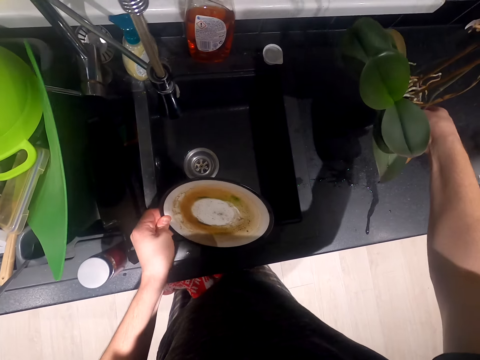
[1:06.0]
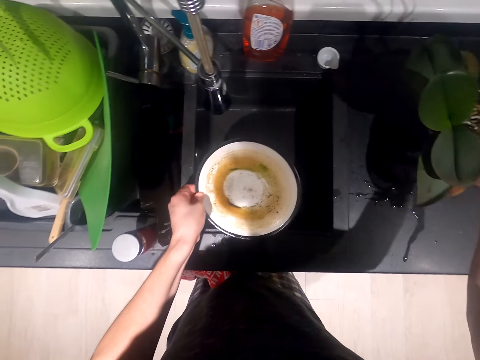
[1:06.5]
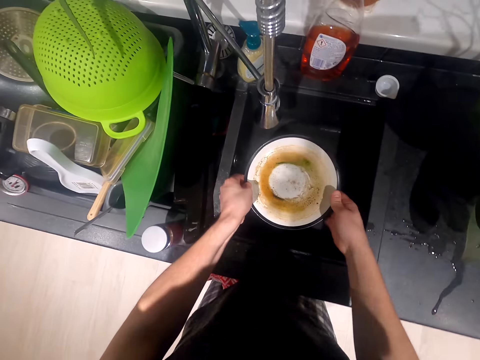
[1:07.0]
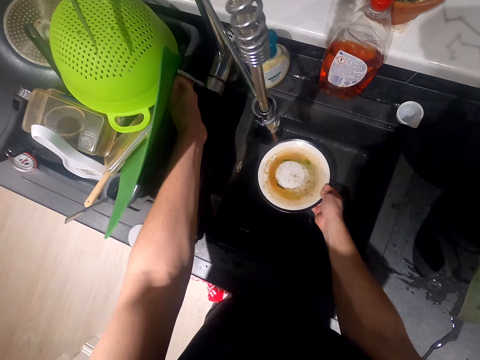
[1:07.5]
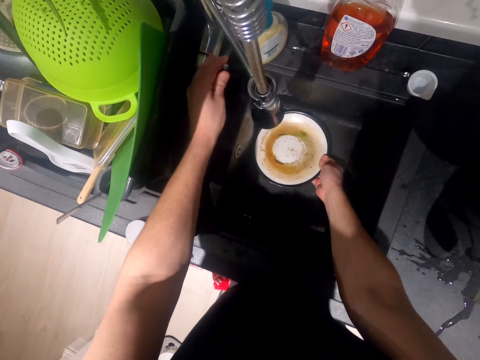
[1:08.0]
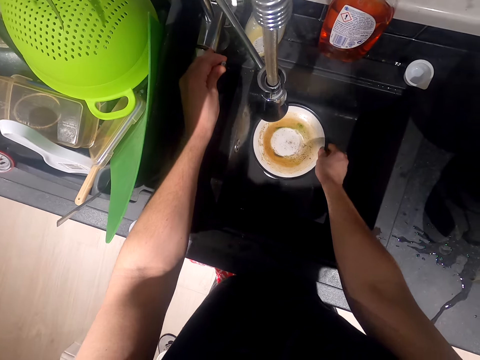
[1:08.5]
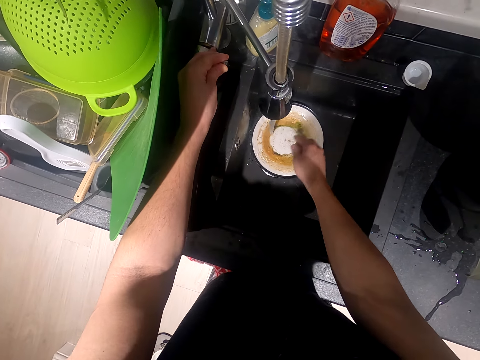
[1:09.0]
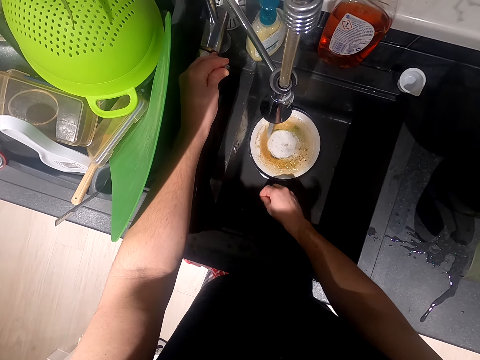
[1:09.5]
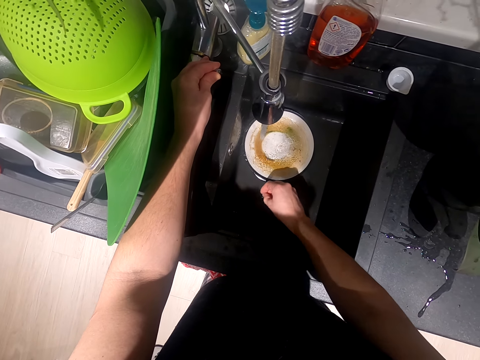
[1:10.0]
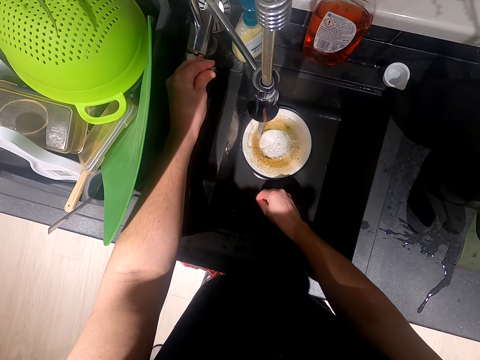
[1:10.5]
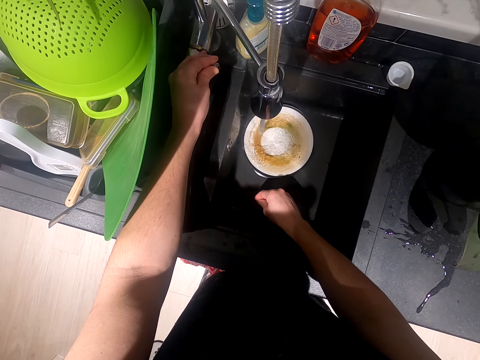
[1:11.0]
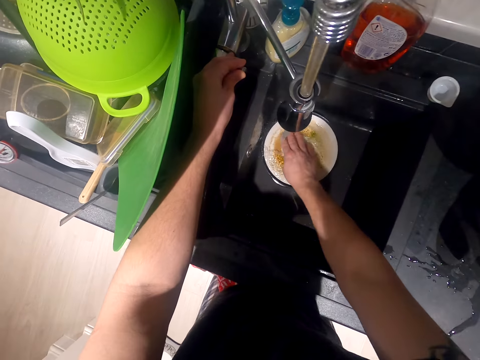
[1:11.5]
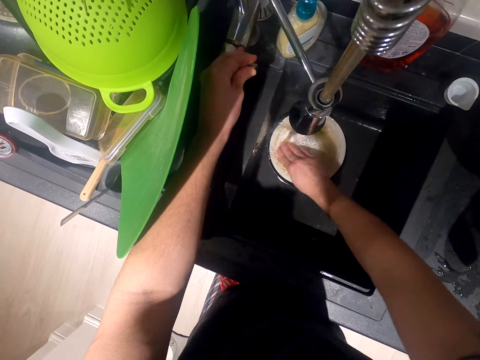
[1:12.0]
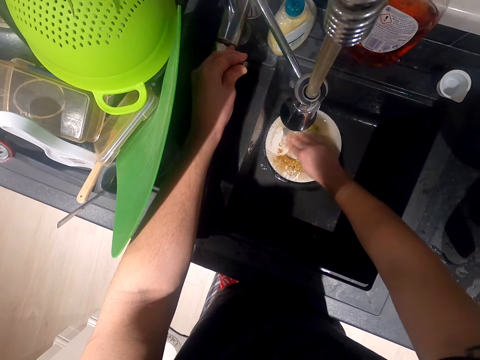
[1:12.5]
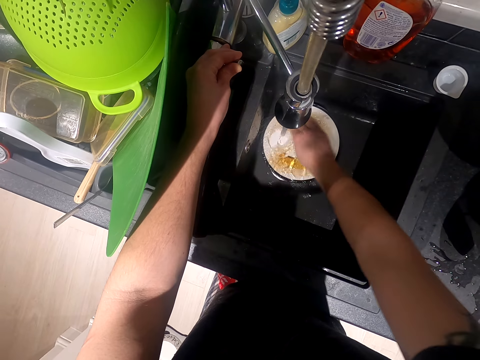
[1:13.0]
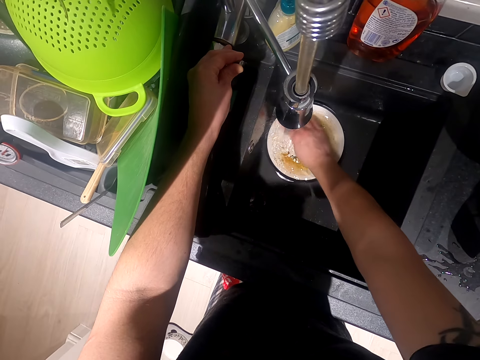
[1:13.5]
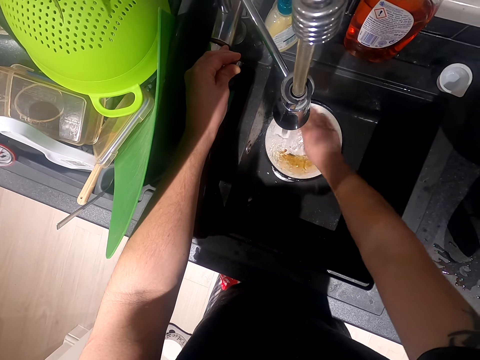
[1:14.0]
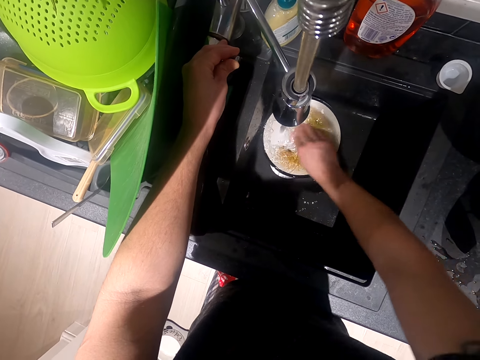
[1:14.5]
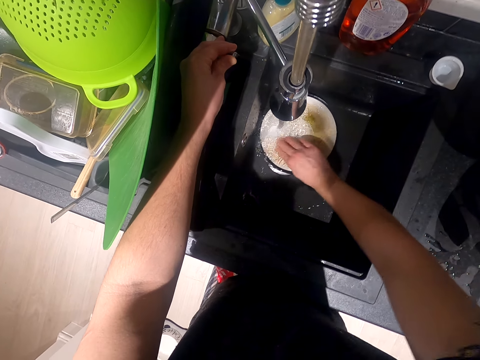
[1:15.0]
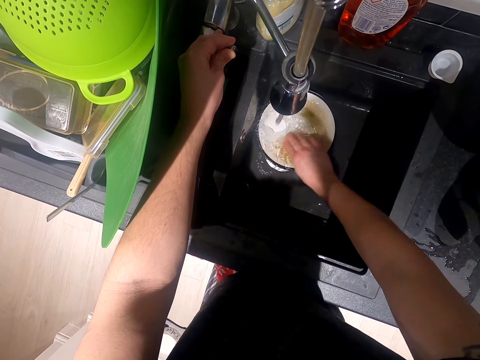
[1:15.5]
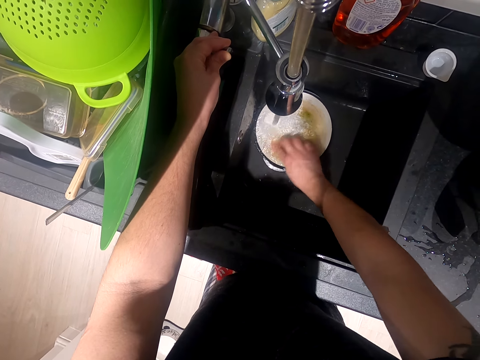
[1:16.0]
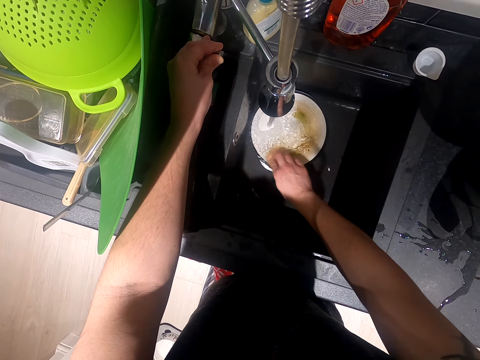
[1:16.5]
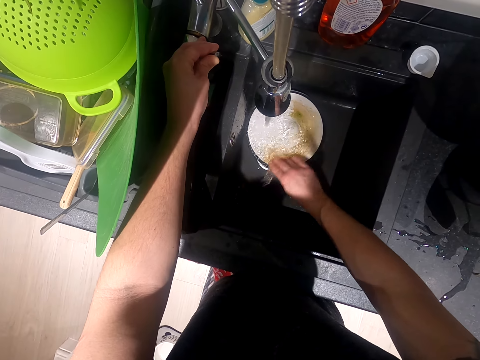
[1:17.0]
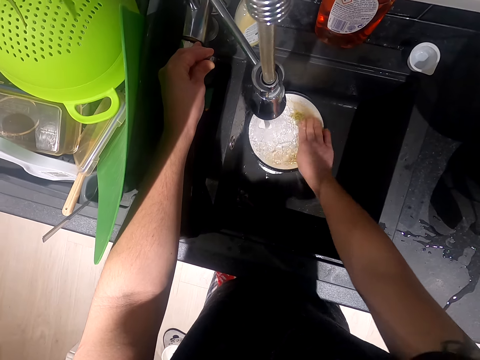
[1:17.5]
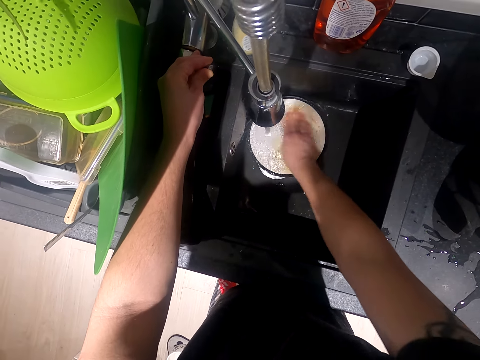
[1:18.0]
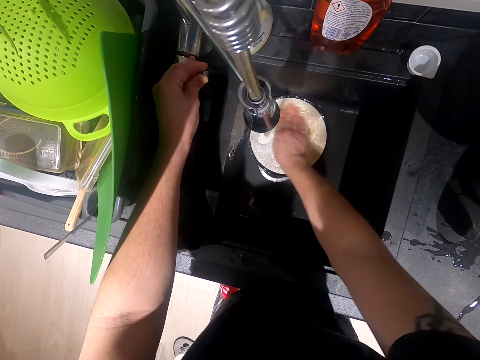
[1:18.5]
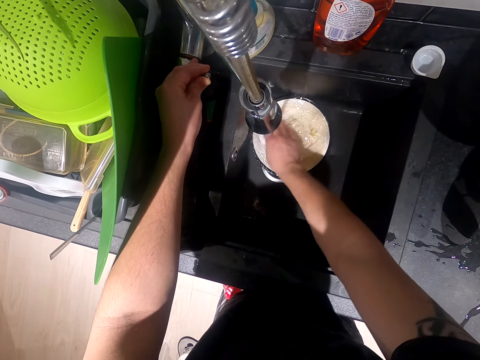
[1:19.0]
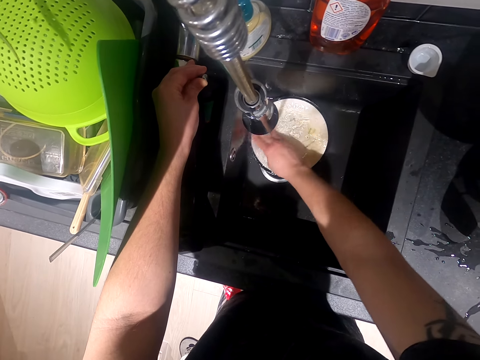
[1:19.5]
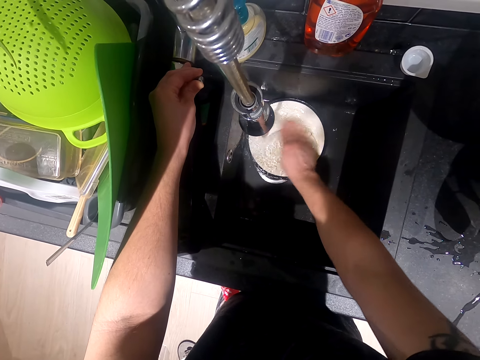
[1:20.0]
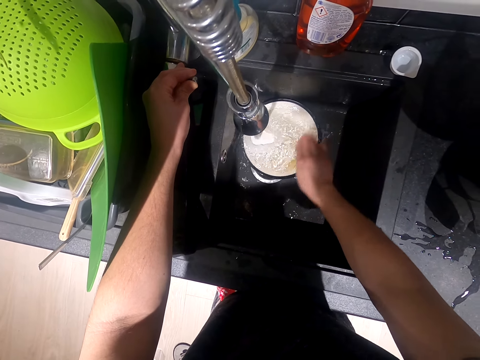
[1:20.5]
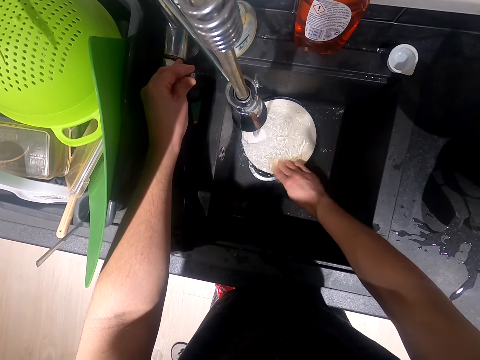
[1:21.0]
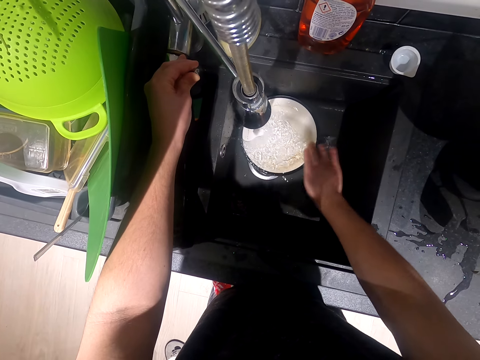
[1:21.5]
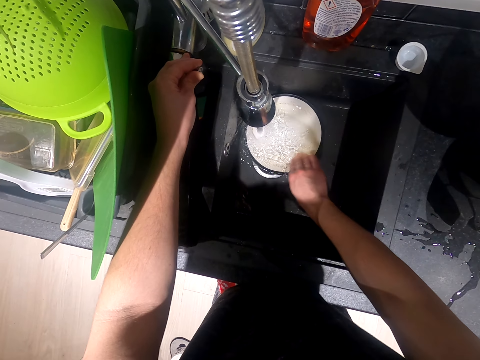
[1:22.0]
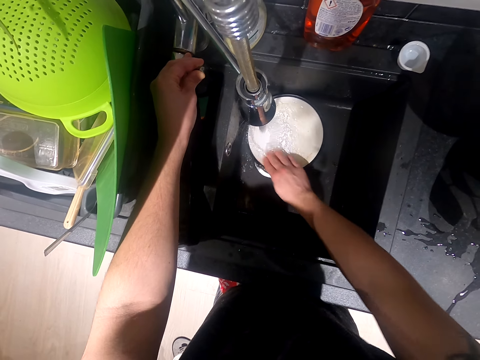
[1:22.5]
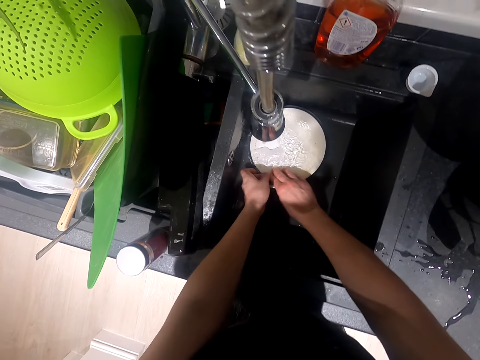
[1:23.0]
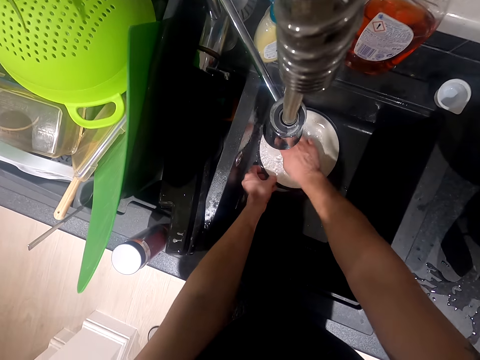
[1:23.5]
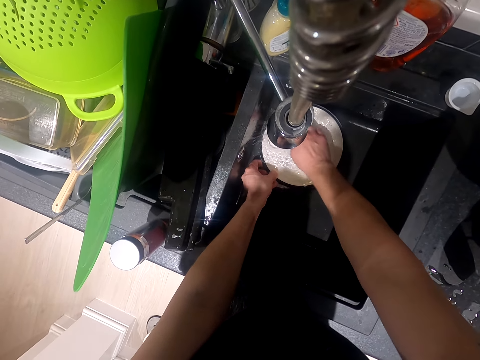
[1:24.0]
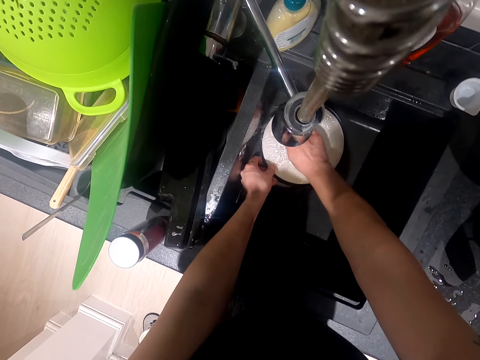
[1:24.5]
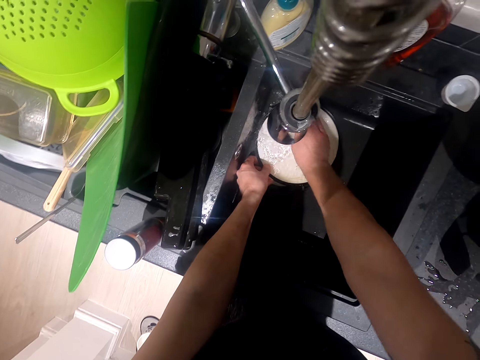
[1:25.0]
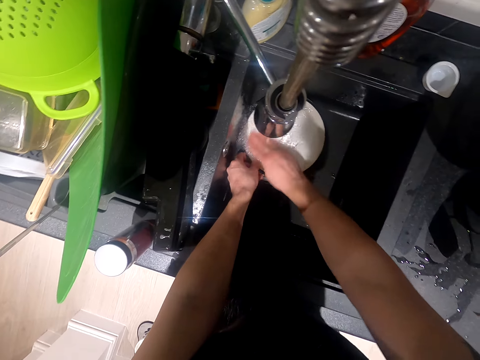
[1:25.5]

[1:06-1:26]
The camera wearer puts the flower on the cabinet. They put the plate in the sink. They open the water. They clean the flower plate in the sink. They hold the plate.

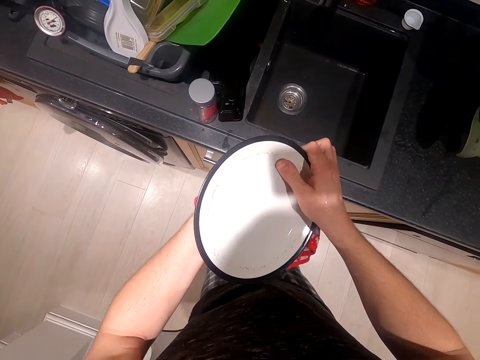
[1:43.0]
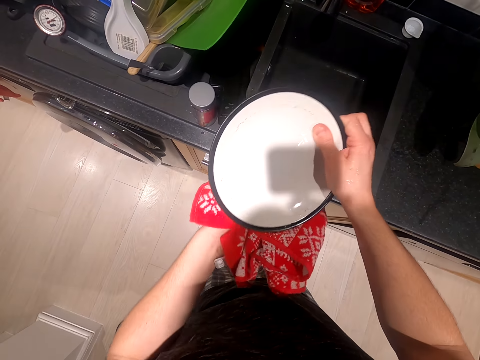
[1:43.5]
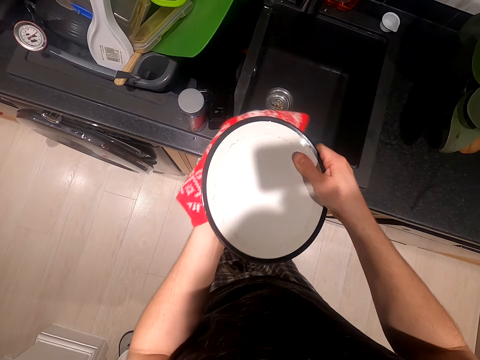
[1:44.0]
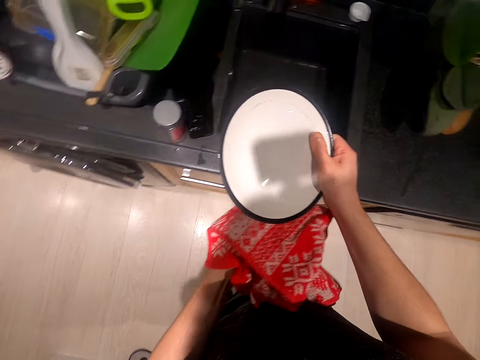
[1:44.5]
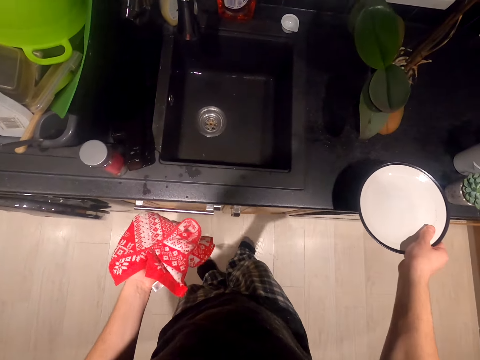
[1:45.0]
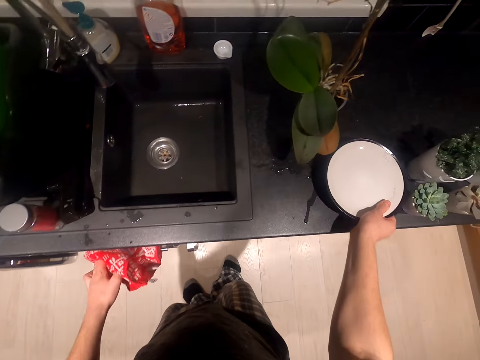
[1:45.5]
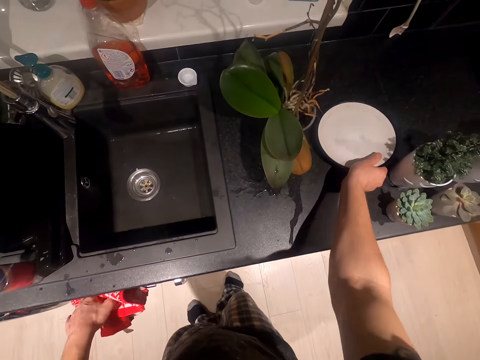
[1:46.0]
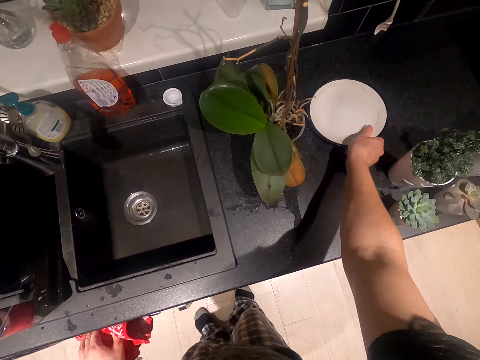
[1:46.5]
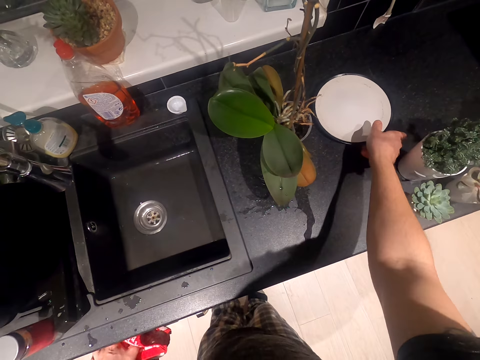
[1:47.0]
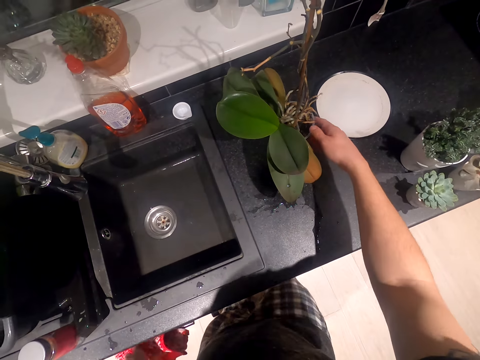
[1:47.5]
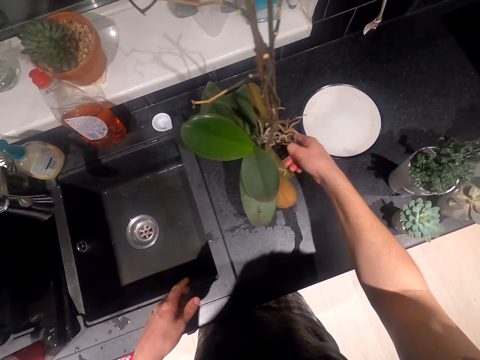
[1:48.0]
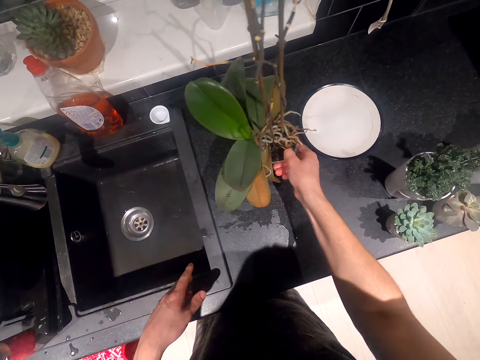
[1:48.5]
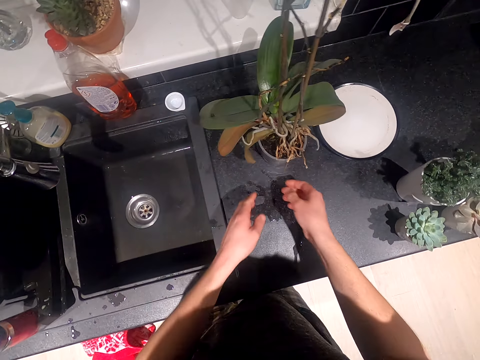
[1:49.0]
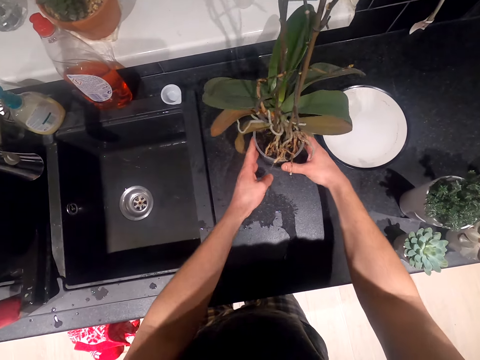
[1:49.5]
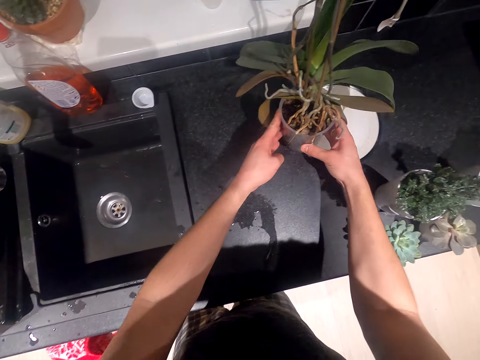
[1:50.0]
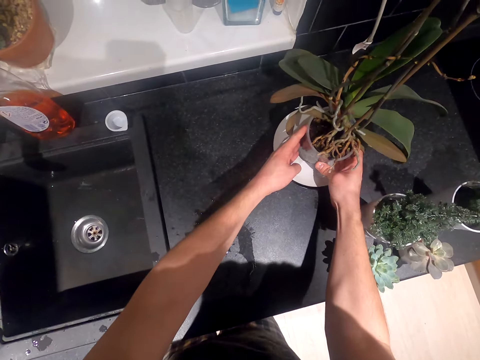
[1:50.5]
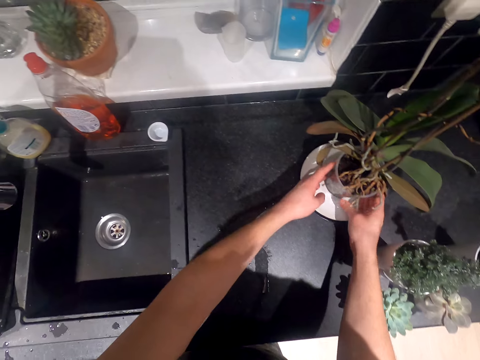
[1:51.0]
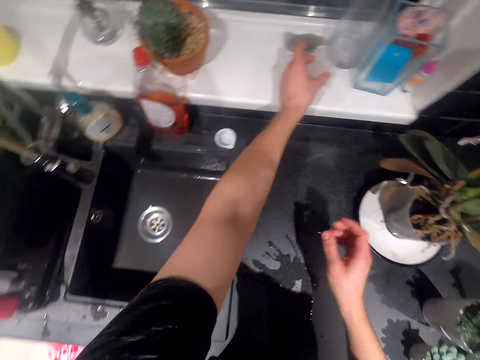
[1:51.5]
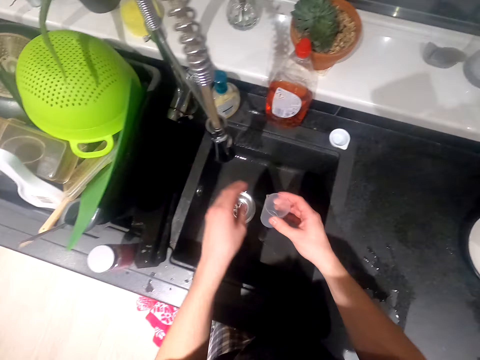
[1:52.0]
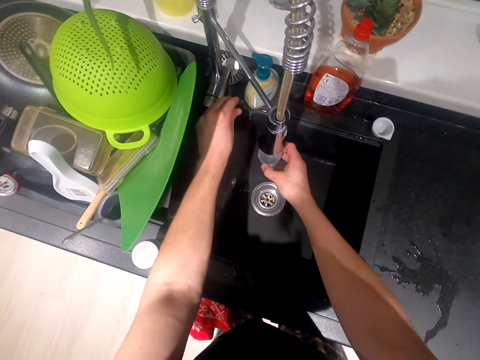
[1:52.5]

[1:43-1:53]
The camera wearer puts the plate on the cabinet. They turn the flower pot. They lift the flower pot. They put the flower pot on the plate. They take a plastic glass from the cabinet.
